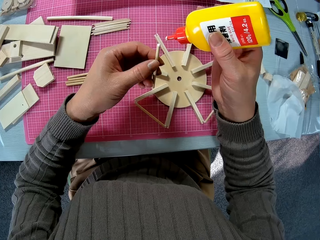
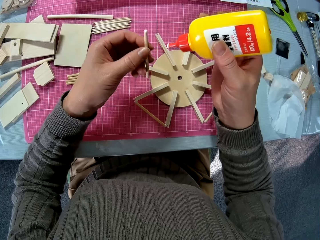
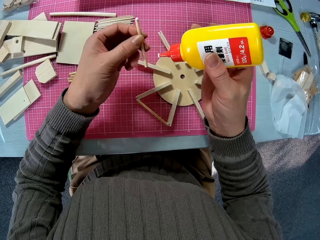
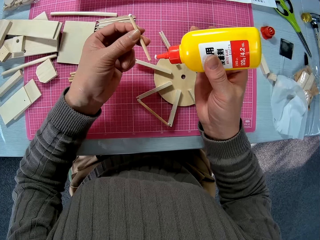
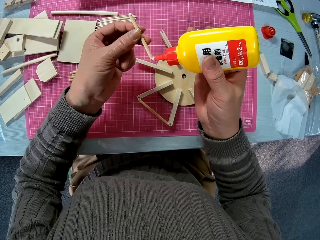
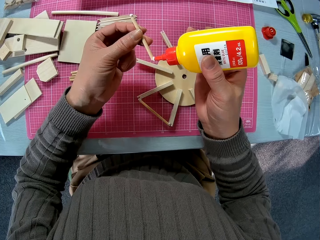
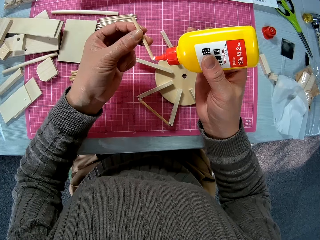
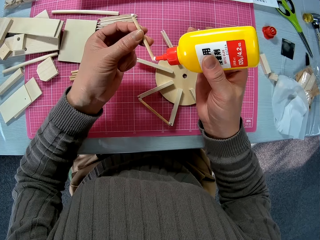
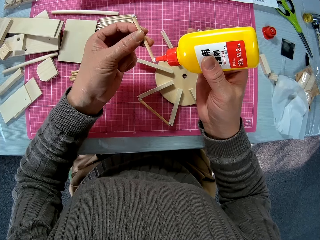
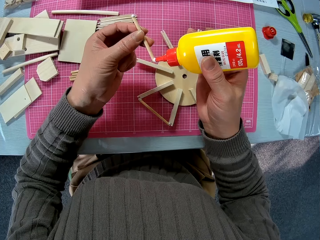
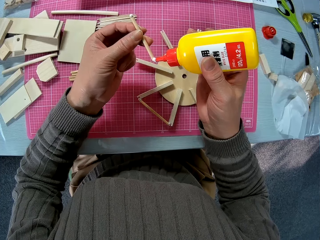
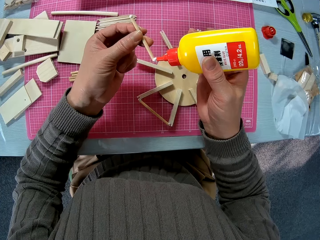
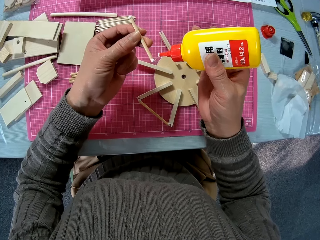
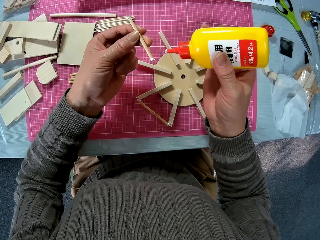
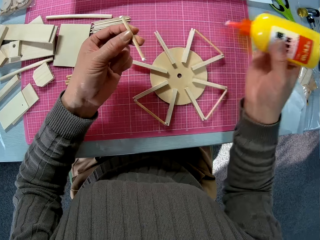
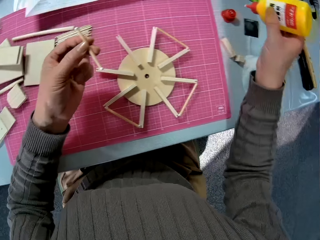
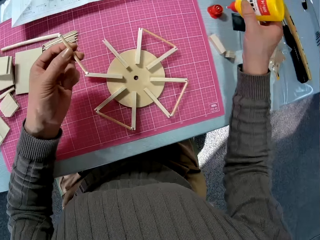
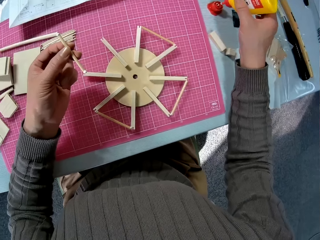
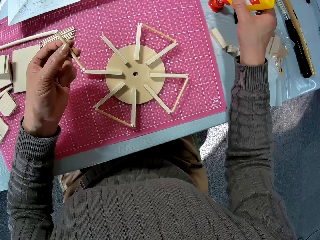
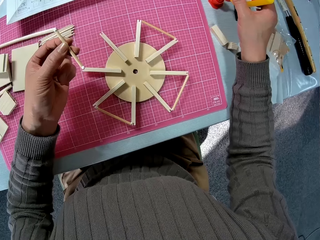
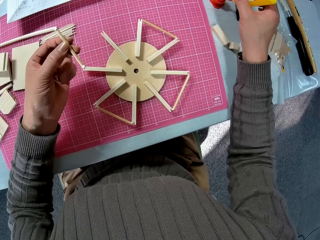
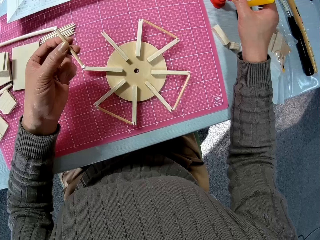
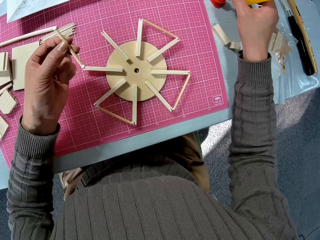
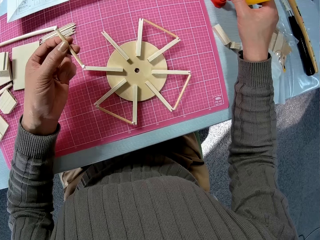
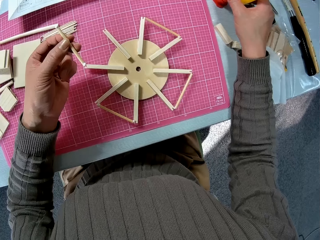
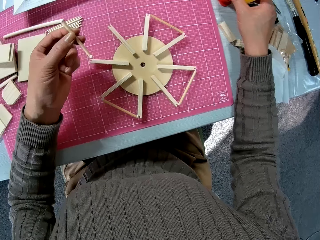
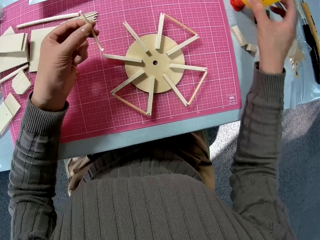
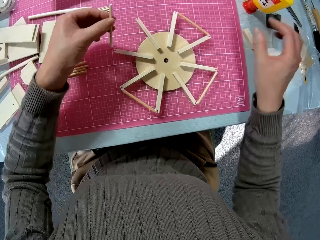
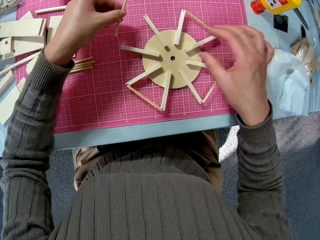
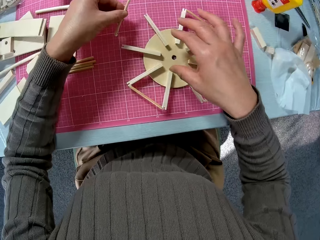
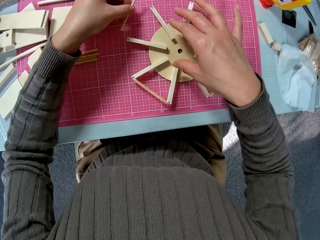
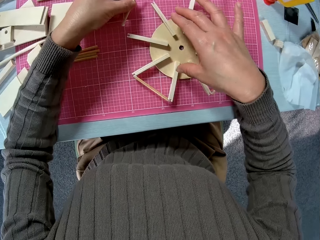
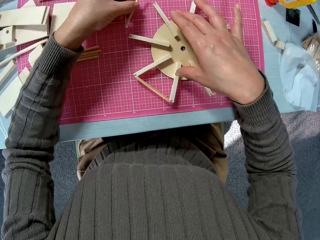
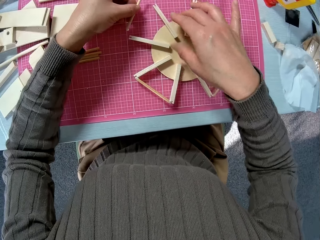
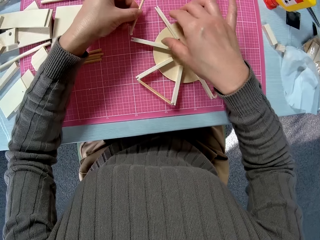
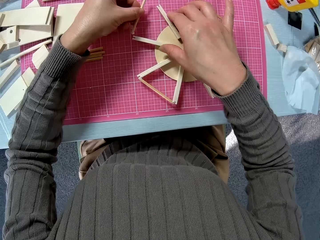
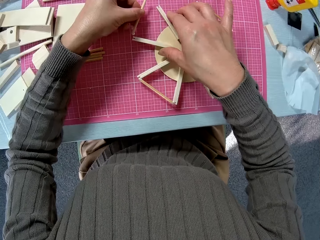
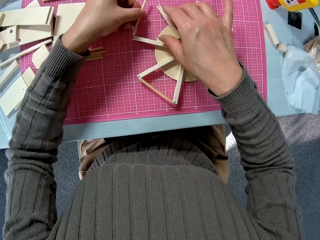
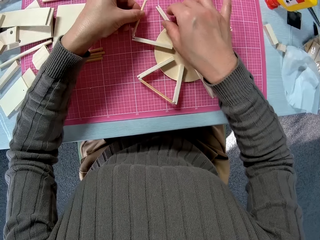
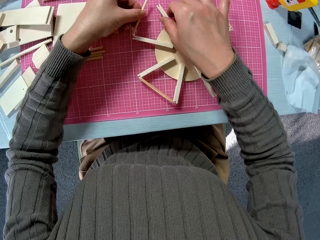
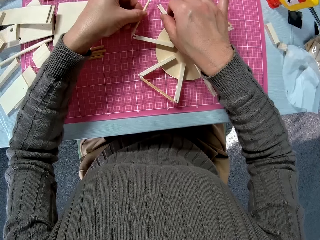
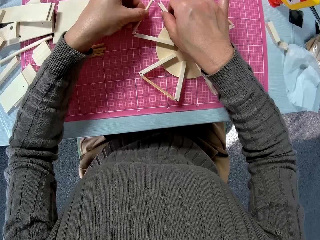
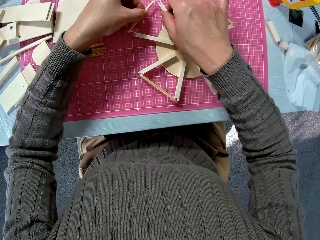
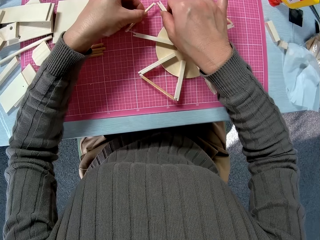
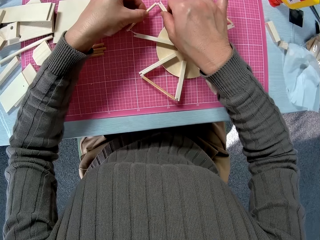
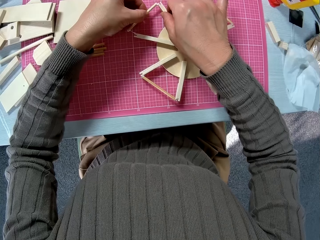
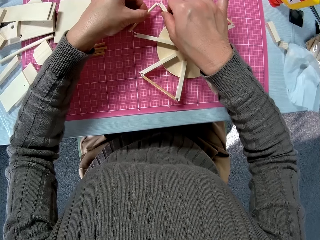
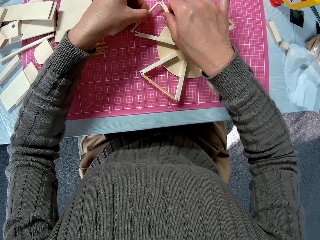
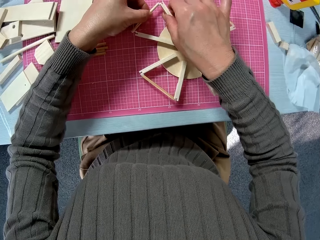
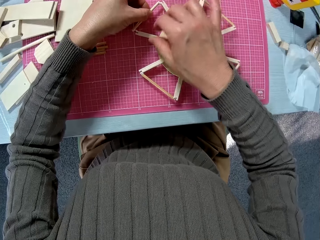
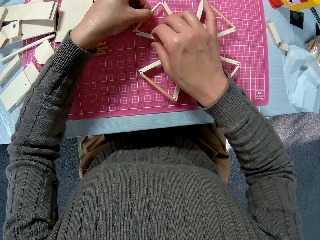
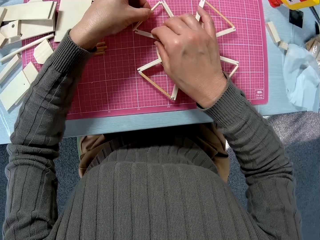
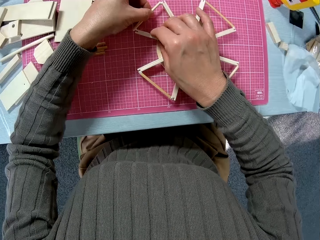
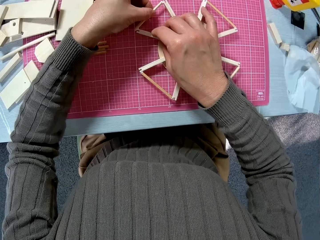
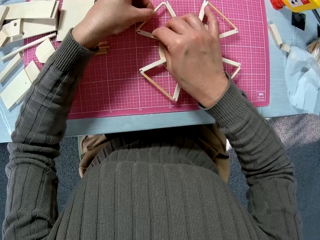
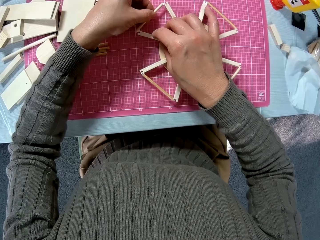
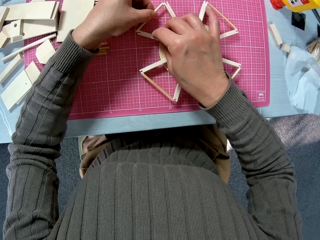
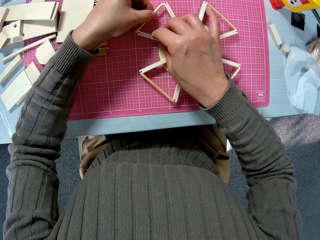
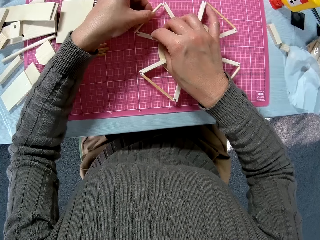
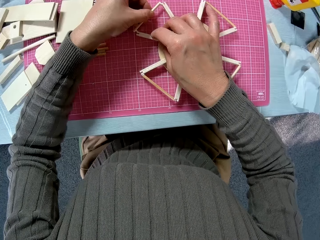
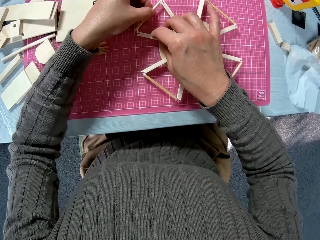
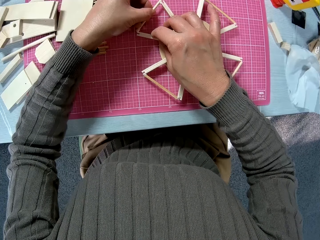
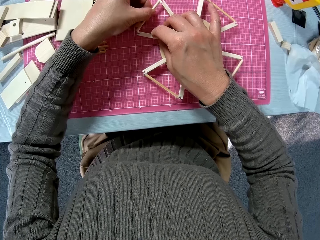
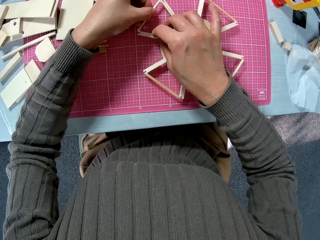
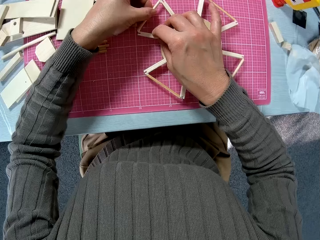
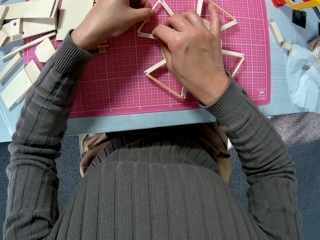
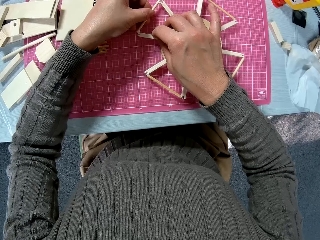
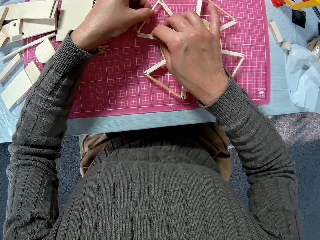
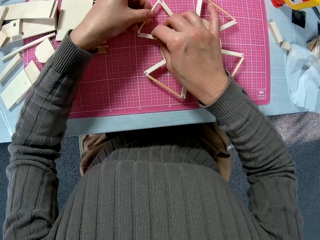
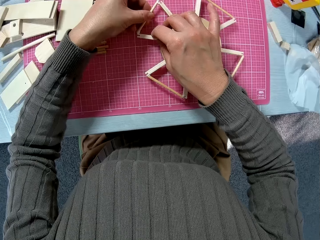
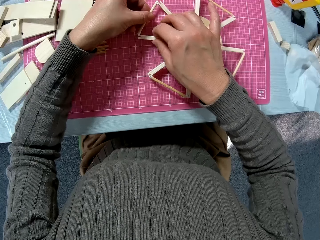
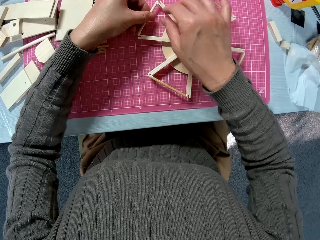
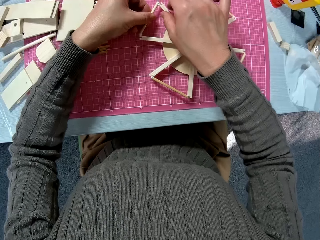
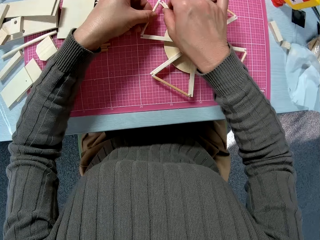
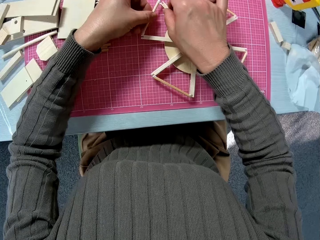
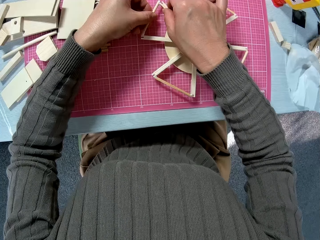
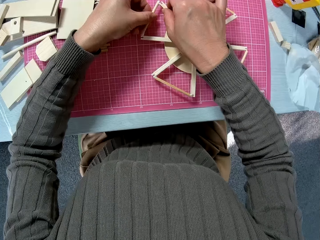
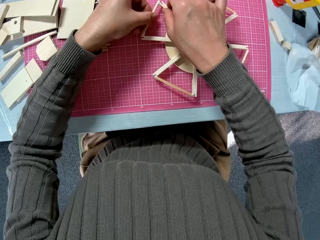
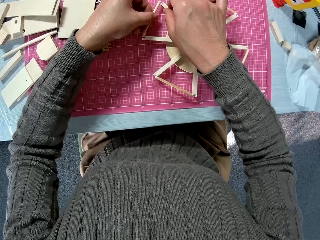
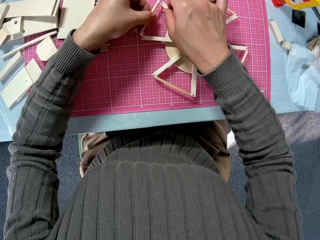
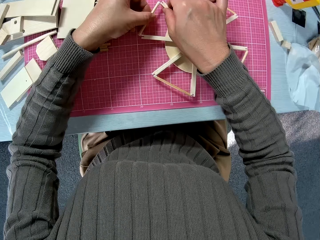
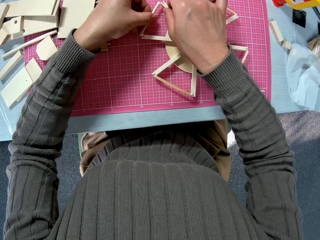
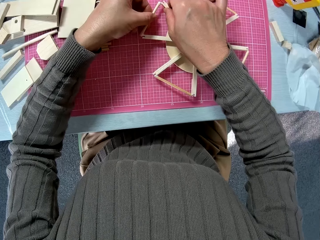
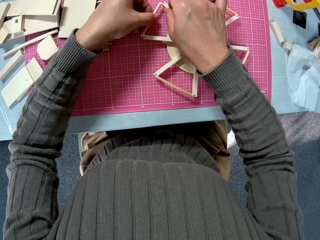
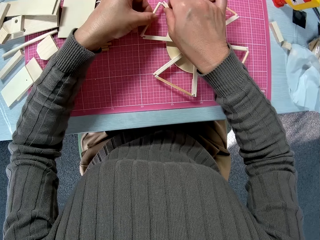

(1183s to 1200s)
The camera wearer puts the glue down. They attach a piece of wood to the wooden object. They glue the smaller piece of wood to the best position on the bigger piece of wood.

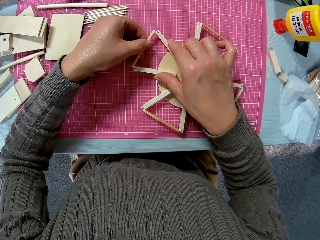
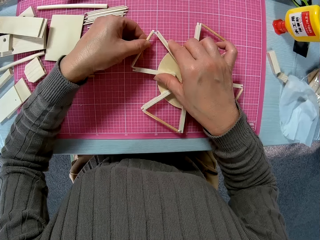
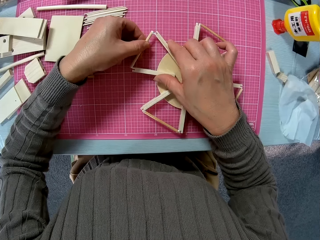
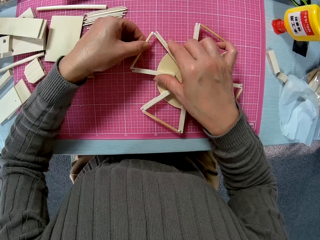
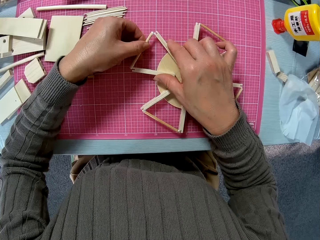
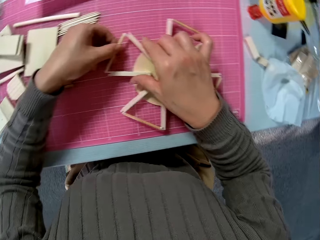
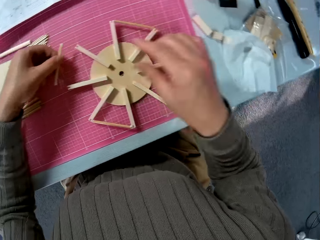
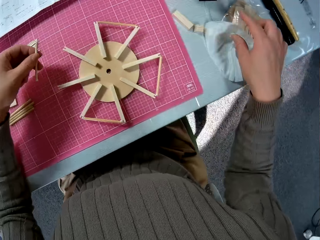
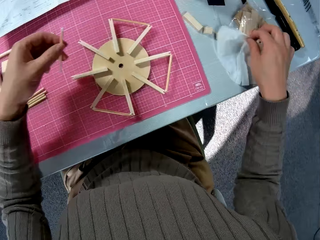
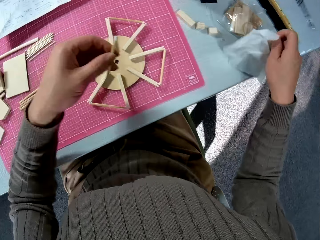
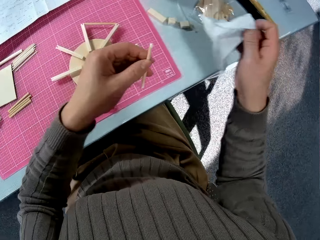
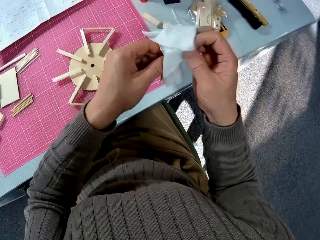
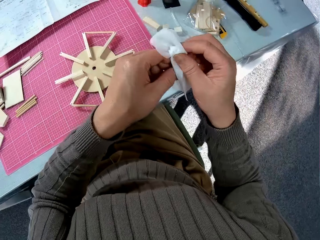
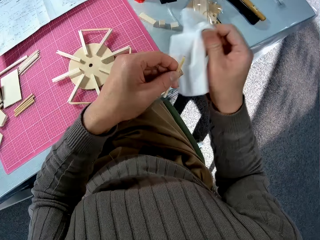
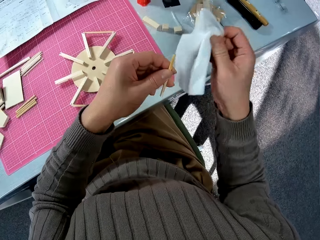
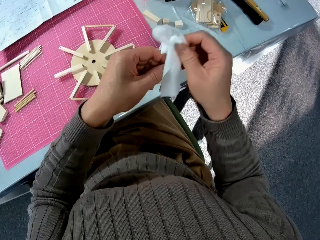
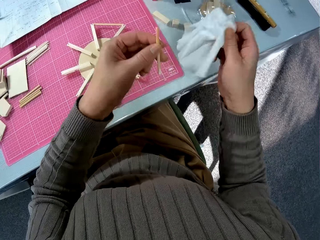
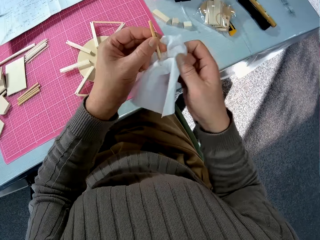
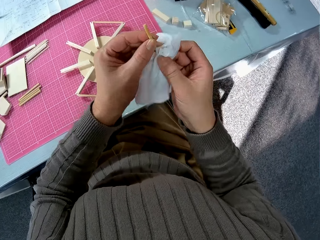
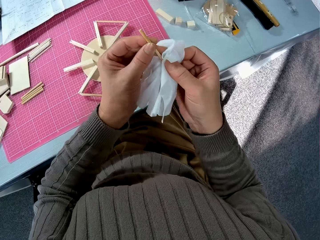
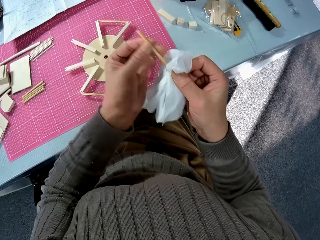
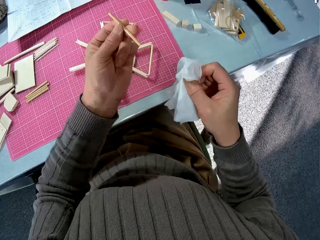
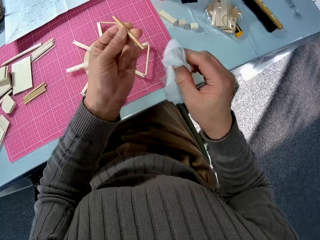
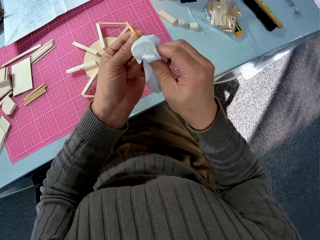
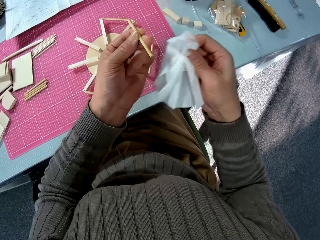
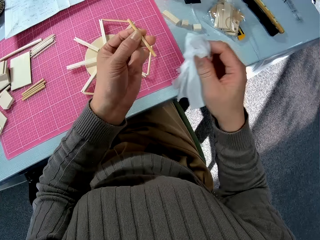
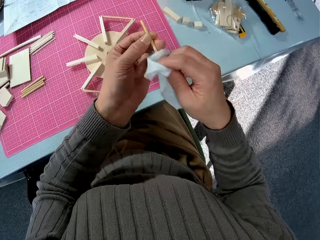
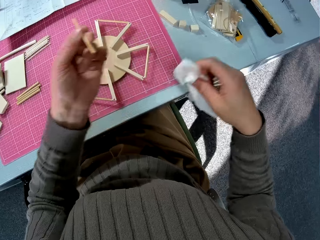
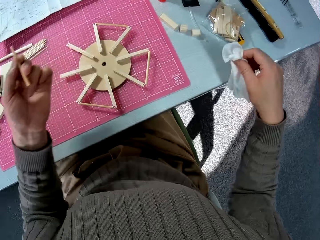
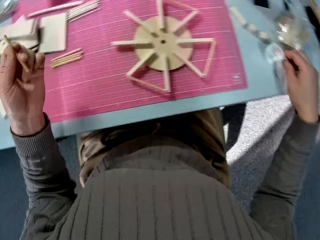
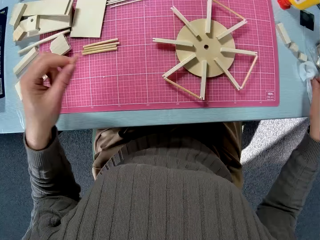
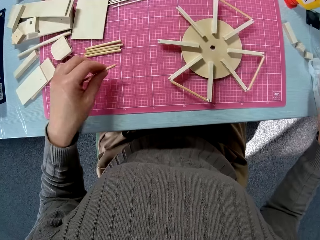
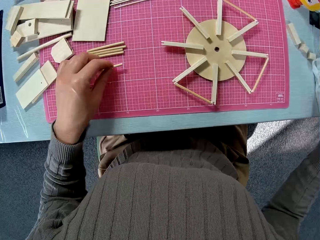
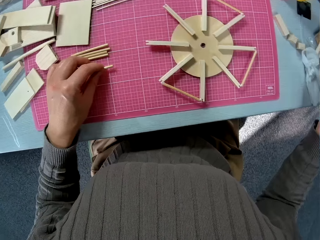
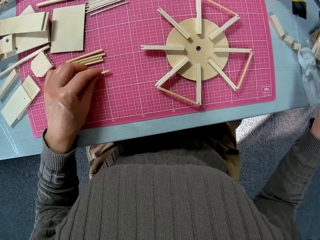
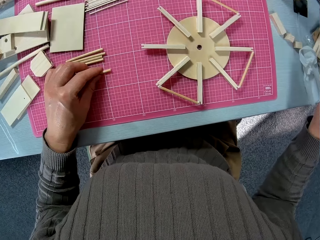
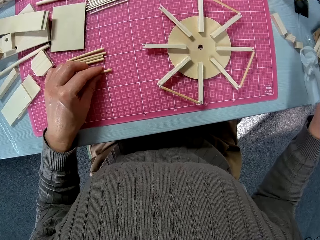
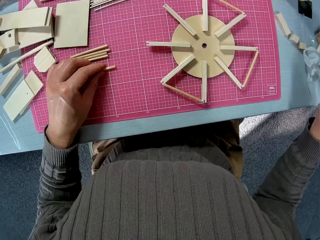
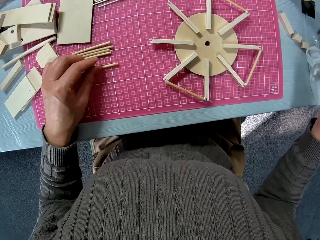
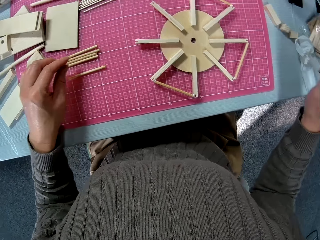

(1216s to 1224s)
The camera wearer detaches the piece of wood from the wooden object. They pick up the serviette, clean the glue on the smaller piece of wood with a piece of wipe, and put the serviette down. They drop the smaller piece of wood on the table.
